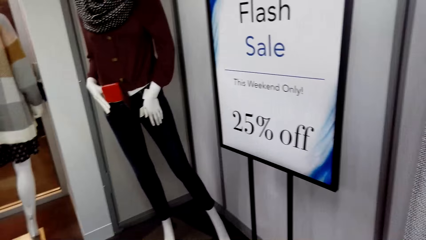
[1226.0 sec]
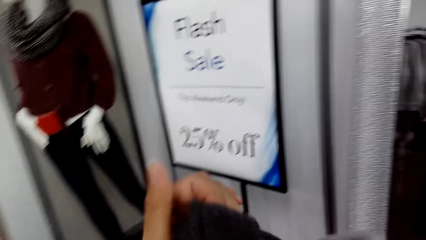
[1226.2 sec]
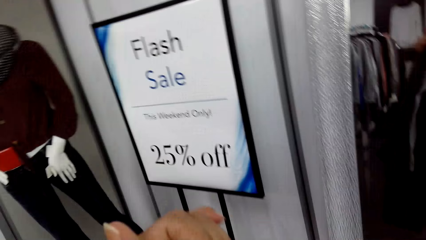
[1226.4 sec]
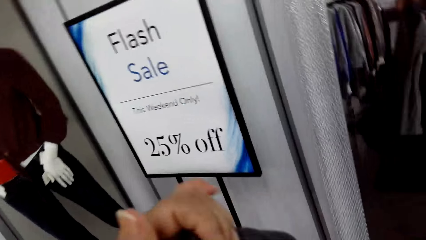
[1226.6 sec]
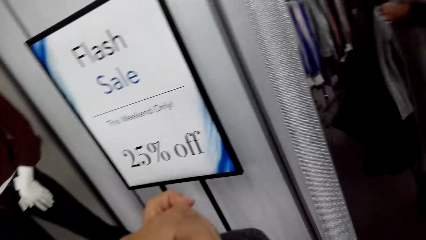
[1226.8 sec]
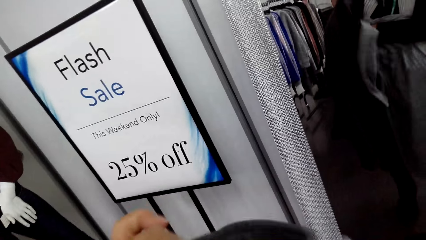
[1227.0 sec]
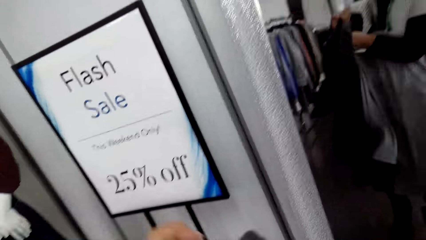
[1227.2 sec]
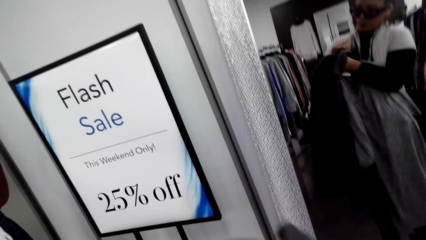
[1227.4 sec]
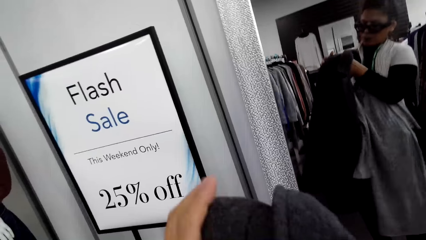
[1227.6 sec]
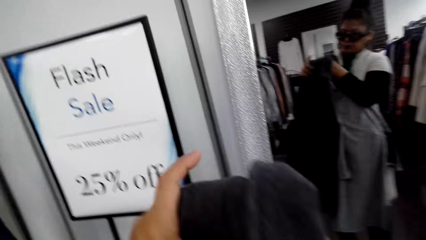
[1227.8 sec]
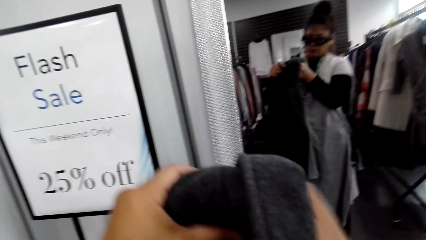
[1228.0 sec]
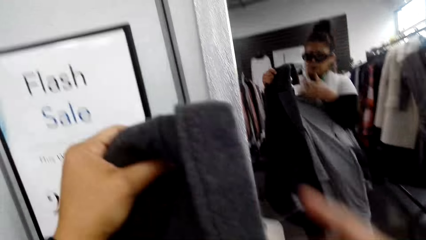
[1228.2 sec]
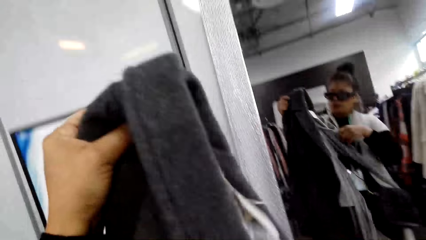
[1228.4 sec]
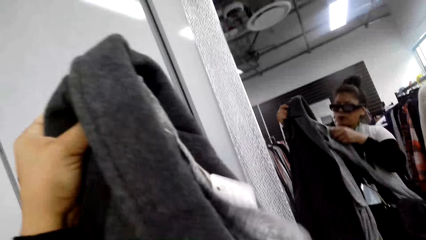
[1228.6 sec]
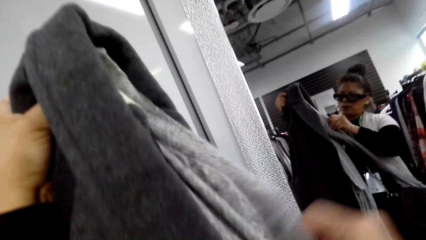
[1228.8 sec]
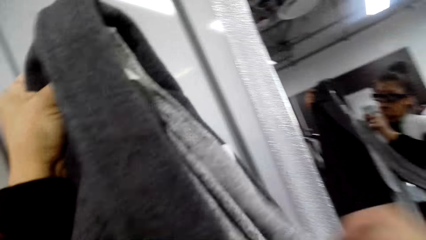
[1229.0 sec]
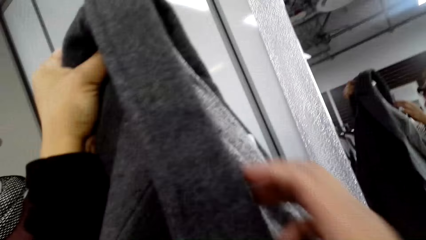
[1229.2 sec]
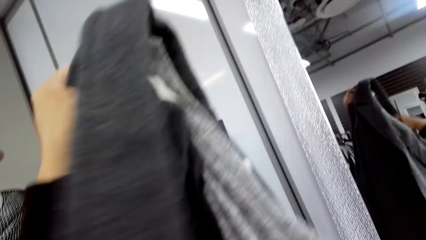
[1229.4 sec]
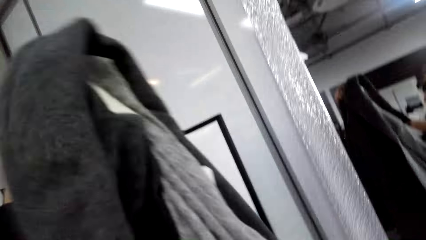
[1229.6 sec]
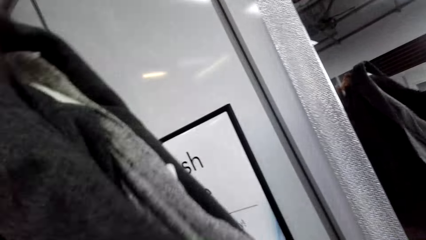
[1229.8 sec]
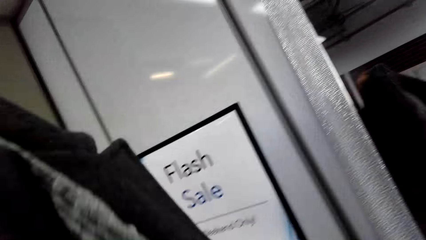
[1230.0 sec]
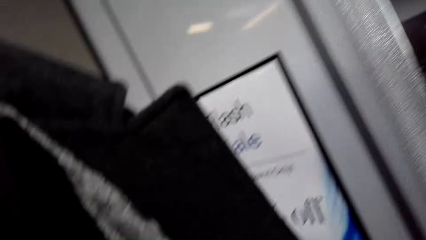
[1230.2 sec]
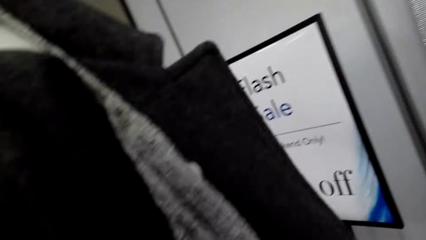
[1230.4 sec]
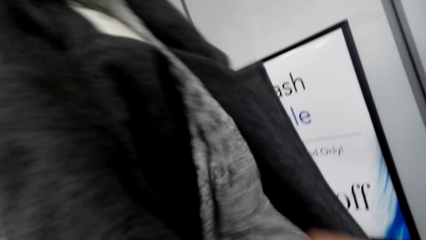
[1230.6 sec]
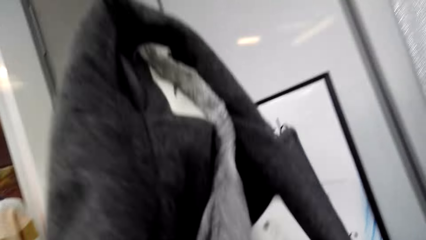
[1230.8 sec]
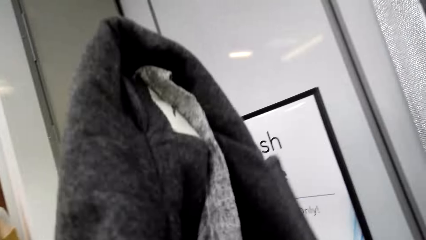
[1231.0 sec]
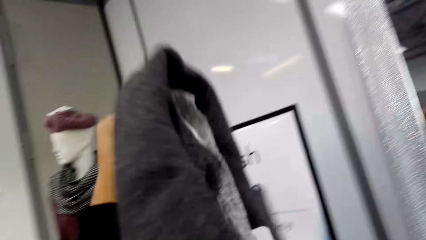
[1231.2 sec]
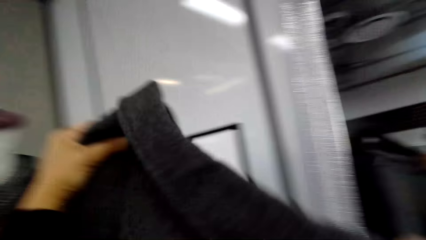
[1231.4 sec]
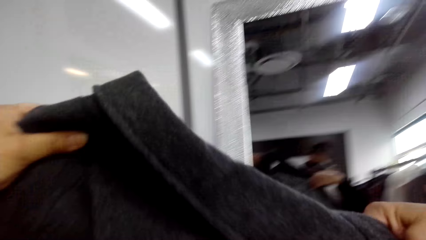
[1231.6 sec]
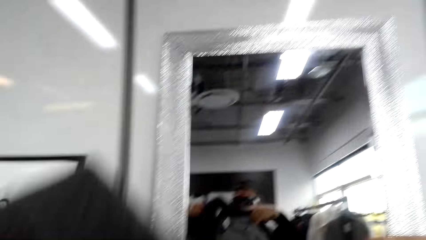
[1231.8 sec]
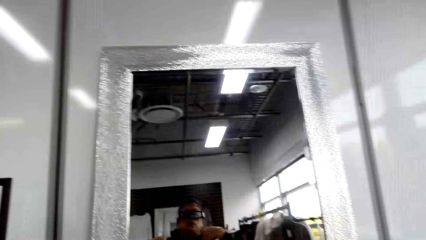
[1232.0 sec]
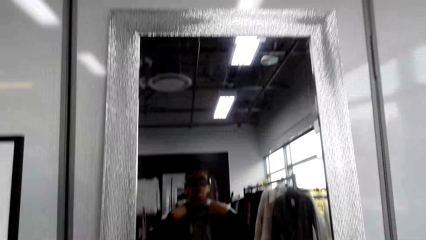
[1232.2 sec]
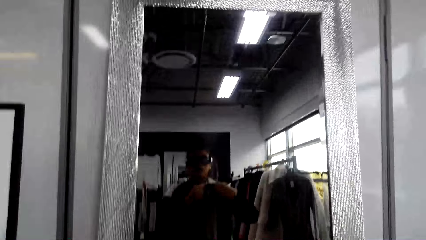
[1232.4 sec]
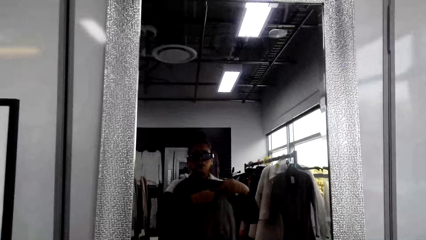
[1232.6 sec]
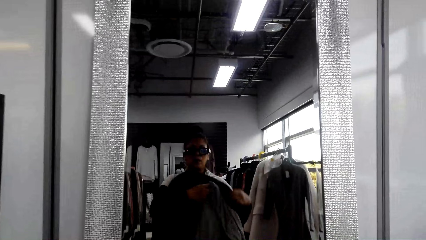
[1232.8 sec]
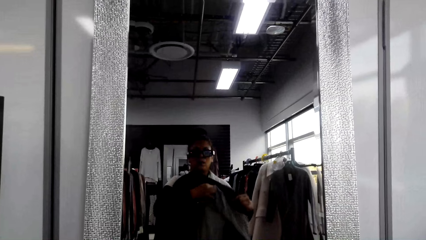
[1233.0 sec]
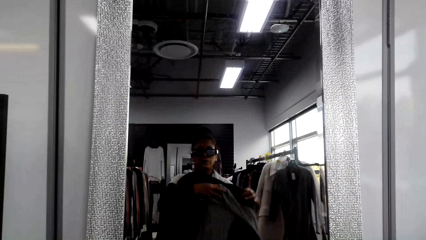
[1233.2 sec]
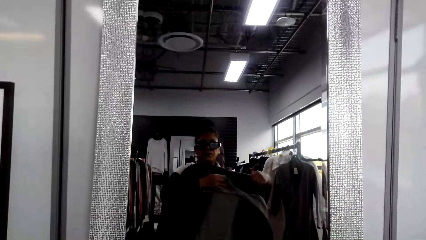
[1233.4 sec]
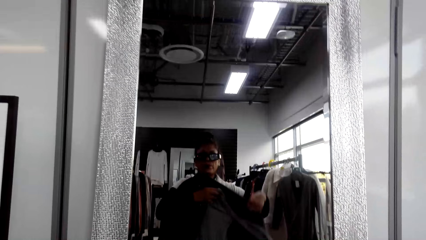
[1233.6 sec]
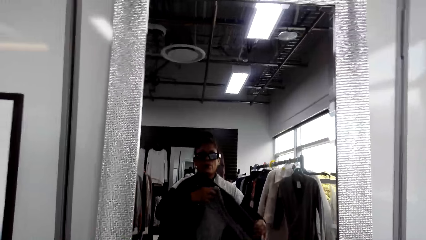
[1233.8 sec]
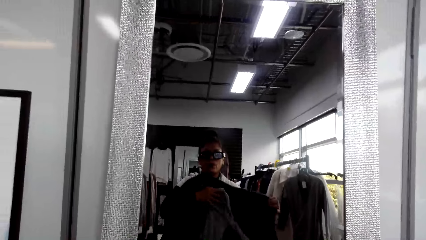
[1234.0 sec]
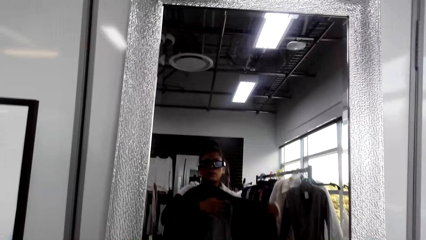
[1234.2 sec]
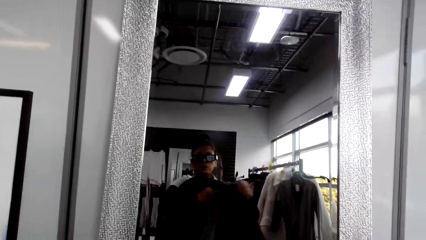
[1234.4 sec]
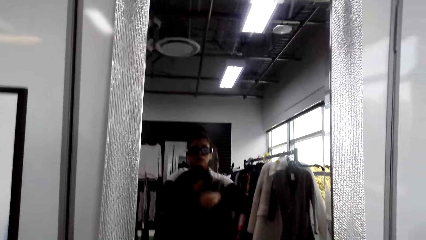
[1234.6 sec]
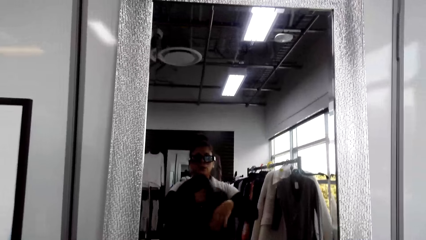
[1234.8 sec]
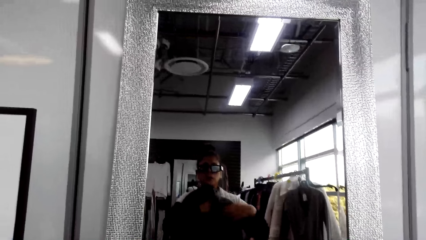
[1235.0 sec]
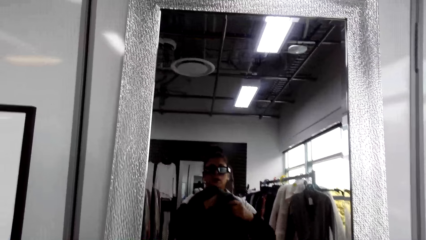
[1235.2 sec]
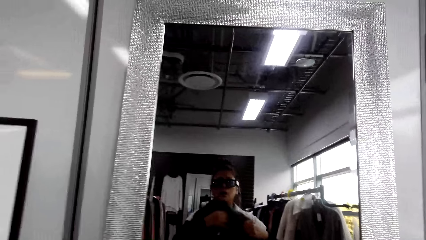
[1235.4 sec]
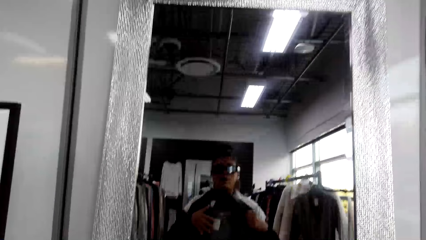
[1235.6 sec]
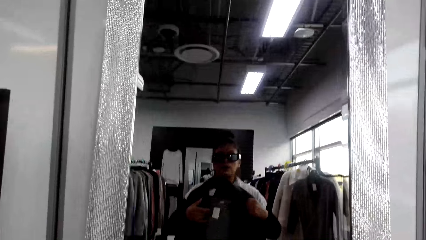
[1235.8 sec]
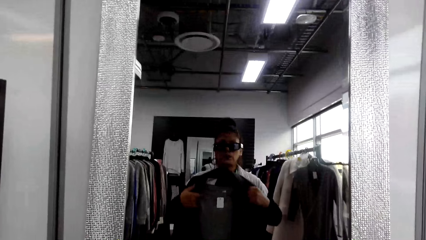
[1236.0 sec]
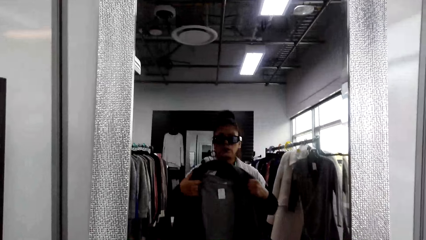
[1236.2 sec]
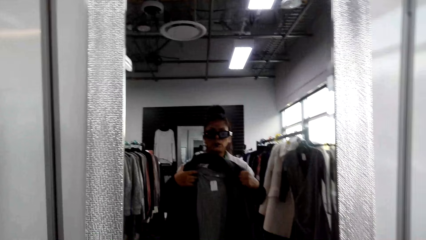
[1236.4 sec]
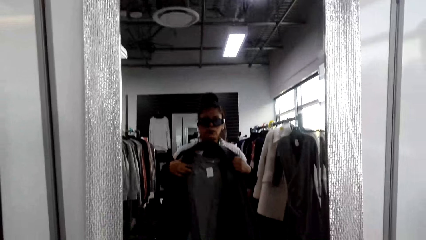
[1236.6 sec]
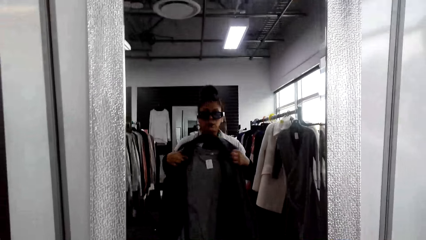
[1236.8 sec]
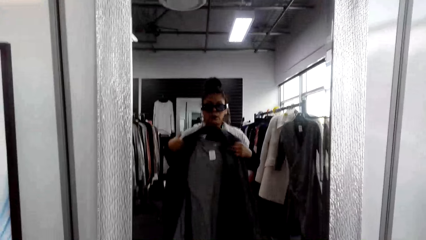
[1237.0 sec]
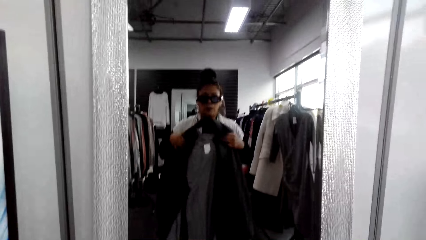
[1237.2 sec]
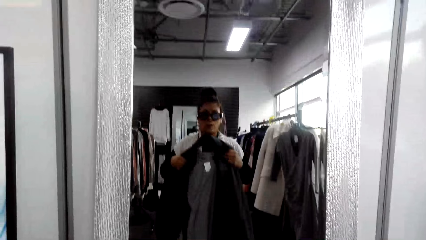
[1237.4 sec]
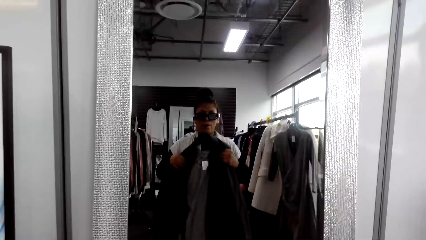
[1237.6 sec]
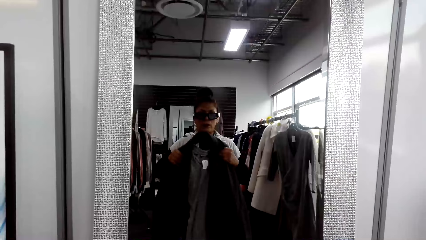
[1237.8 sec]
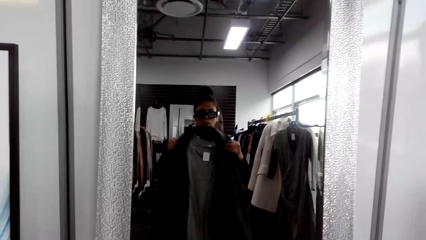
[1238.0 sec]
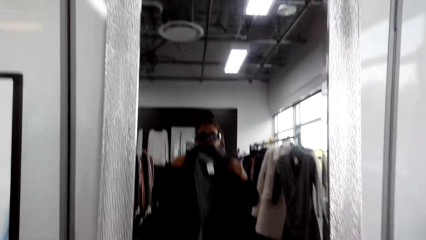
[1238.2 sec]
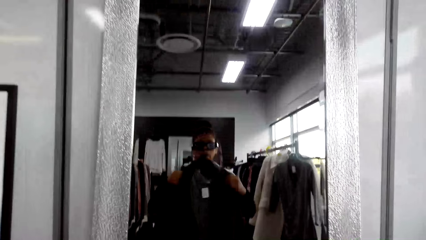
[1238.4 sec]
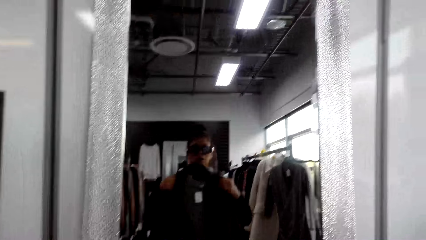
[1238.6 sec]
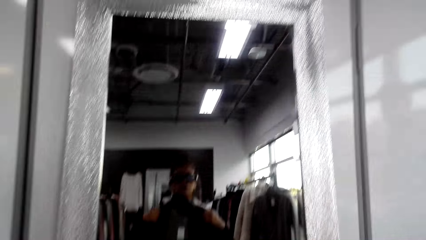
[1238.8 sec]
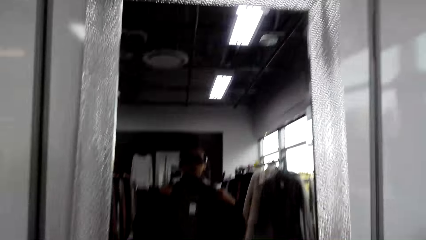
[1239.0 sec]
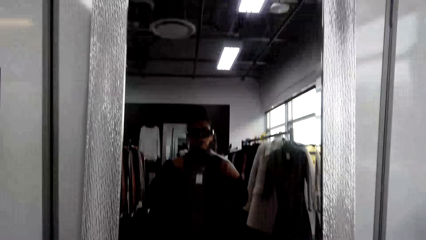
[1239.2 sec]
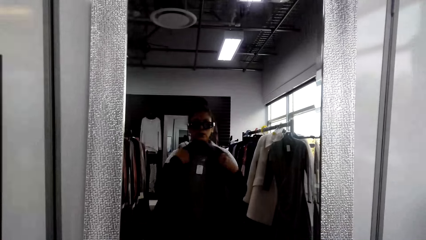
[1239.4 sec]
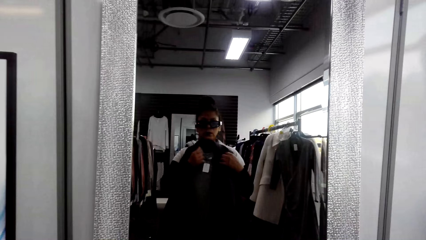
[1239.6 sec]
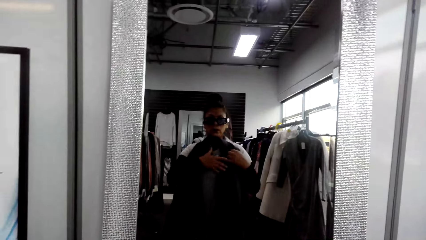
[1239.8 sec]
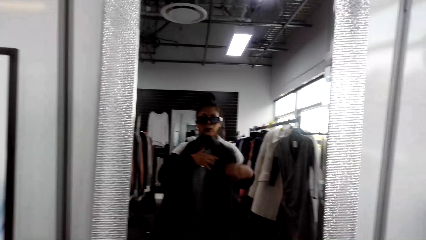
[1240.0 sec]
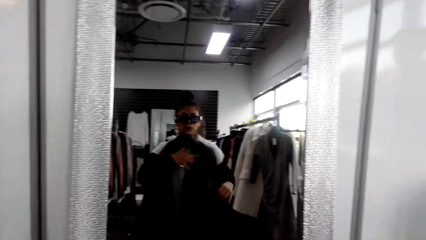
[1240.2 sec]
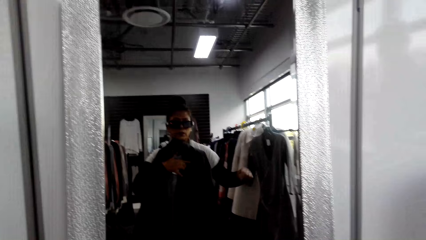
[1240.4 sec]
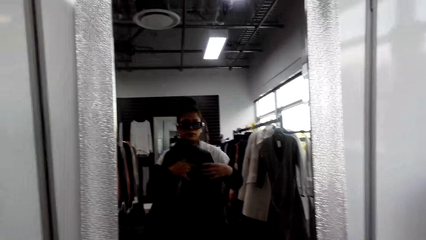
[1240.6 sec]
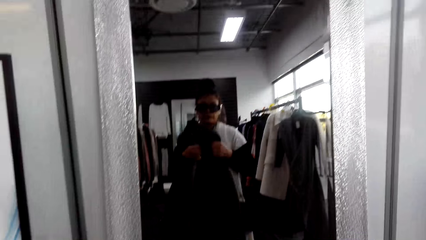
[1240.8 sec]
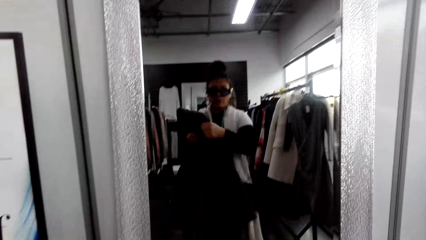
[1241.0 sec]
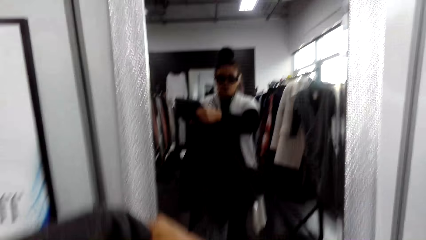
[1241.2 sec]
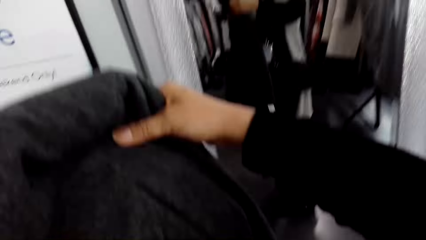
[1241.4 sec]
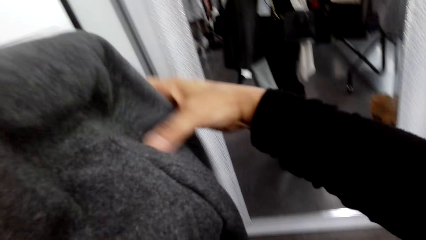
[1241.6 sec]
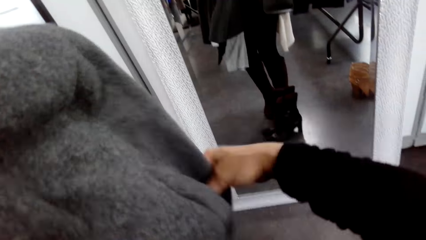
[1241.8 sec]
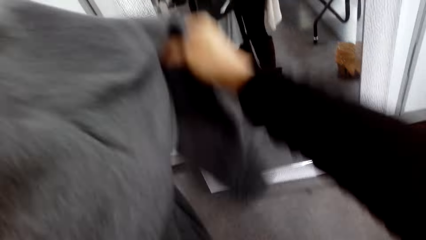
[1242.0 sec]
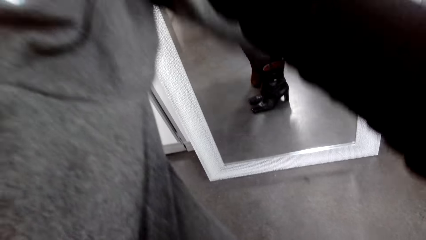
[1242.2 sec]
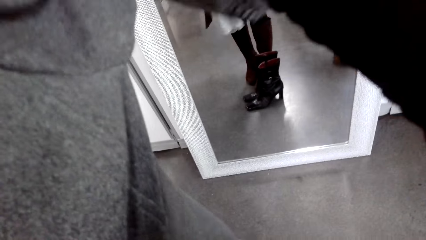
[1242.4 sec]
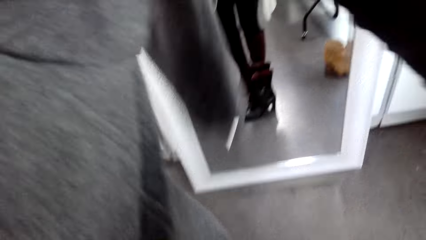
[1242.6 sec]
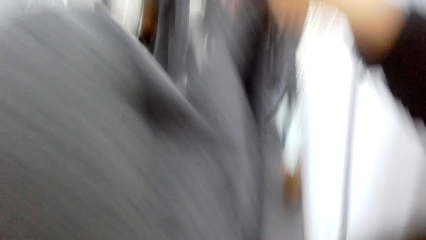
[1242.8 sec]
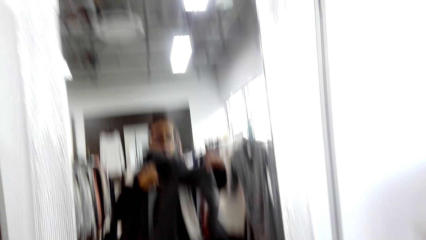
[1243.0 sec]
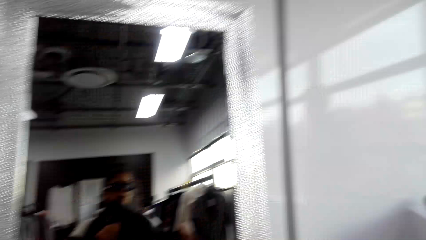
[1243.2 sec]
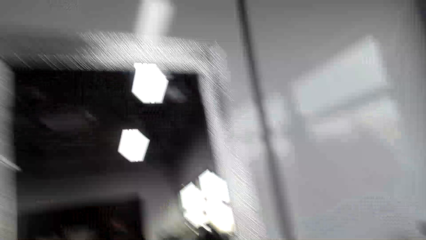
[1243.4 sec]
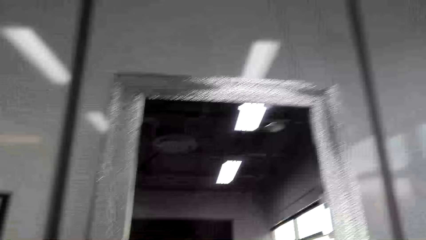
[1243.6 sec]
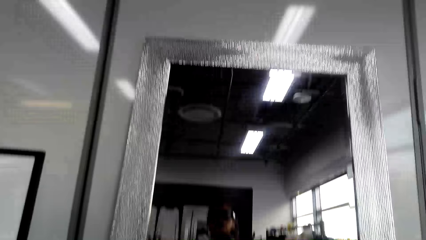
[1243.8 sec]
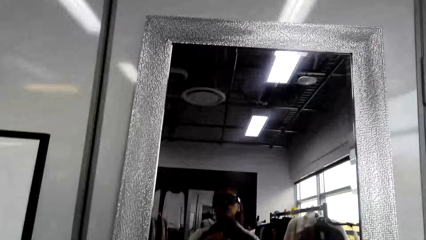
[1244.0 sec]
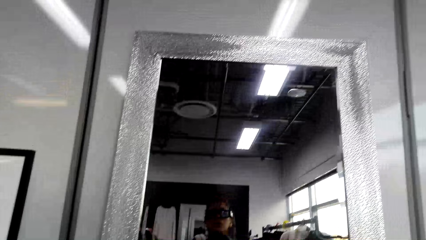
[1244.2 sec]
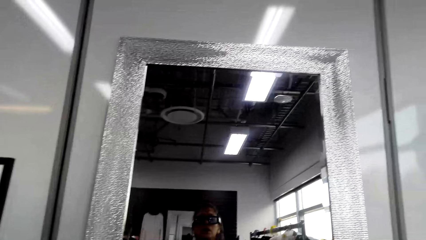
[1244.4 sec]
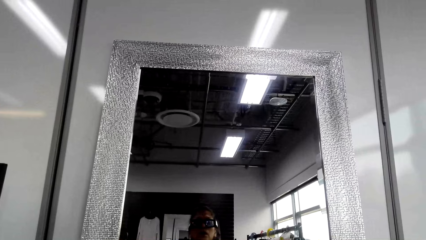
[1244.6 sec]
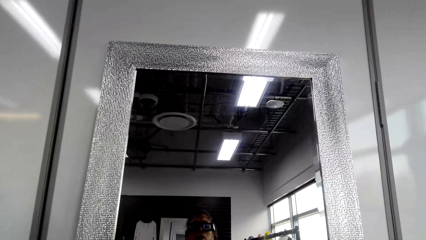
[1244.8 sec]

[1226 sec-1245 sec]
The camera wearer adjusts clothes. They view through the mirror. They adjust clothes. They view through the mirror.
